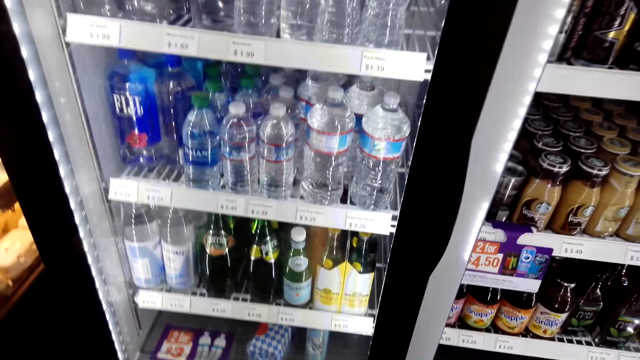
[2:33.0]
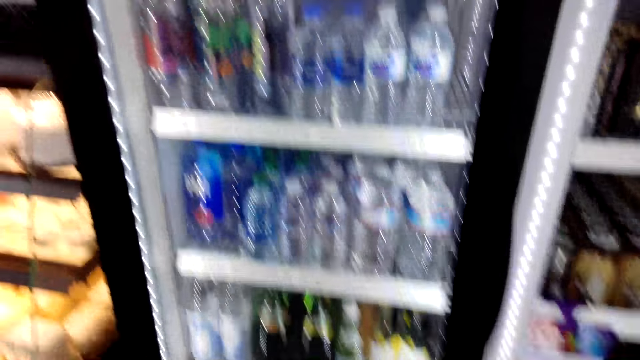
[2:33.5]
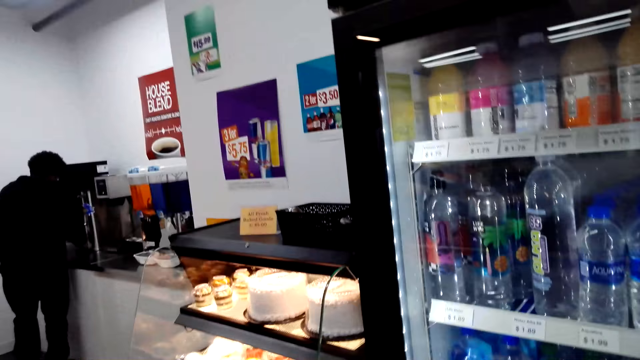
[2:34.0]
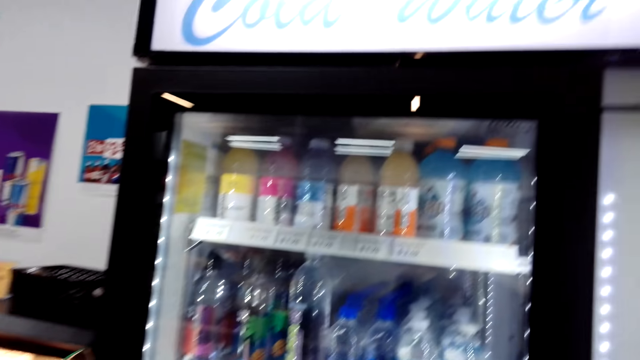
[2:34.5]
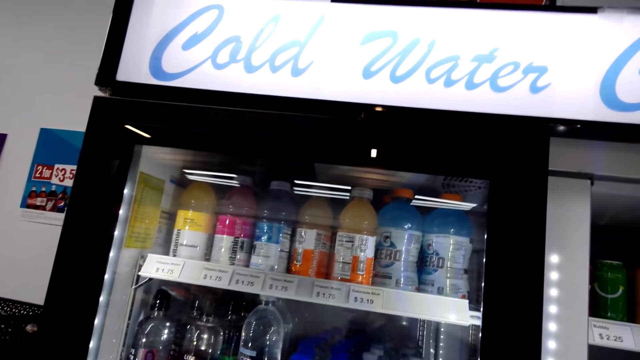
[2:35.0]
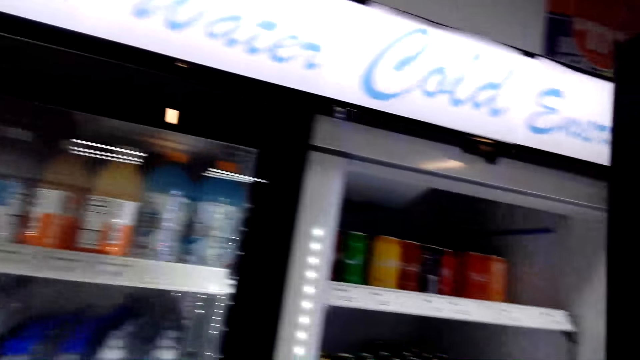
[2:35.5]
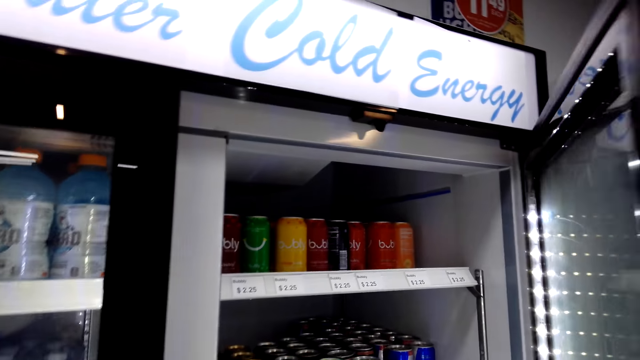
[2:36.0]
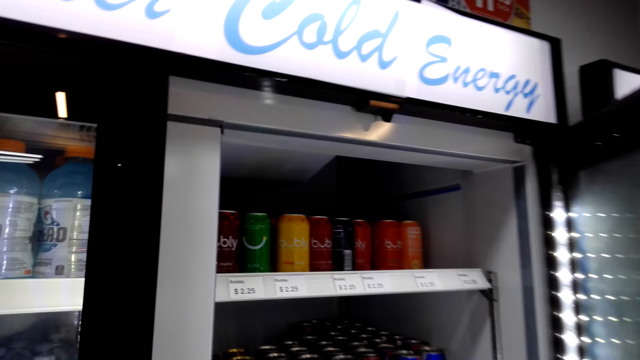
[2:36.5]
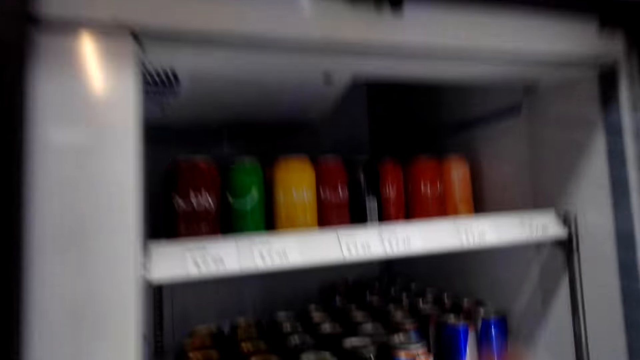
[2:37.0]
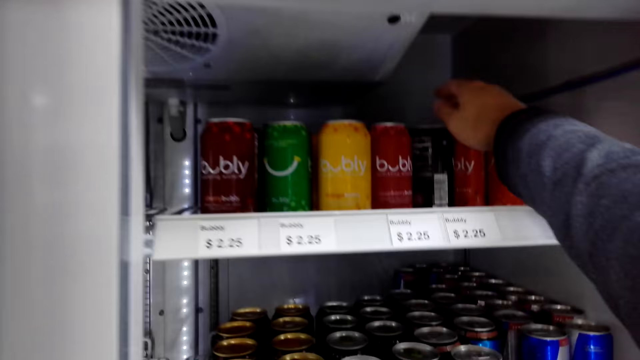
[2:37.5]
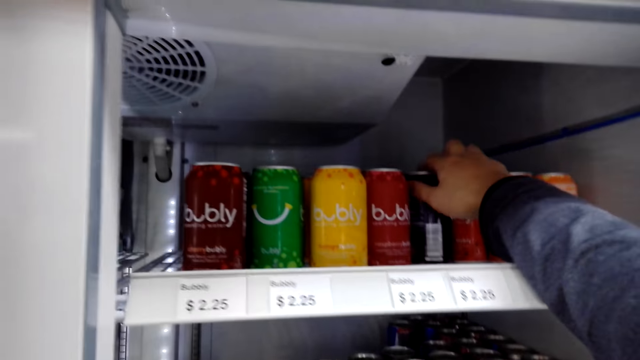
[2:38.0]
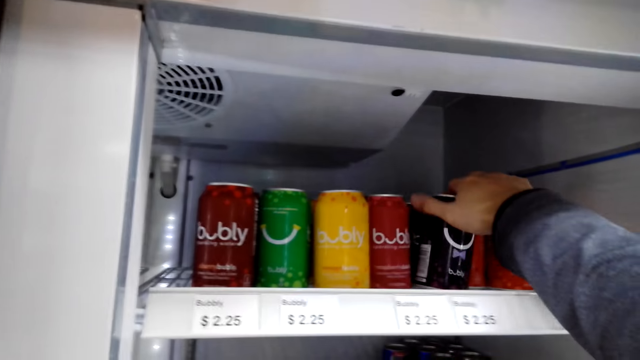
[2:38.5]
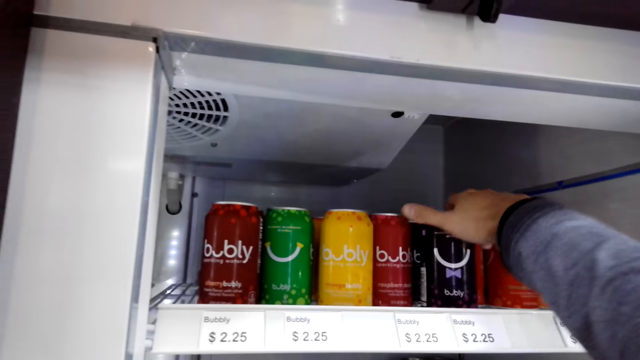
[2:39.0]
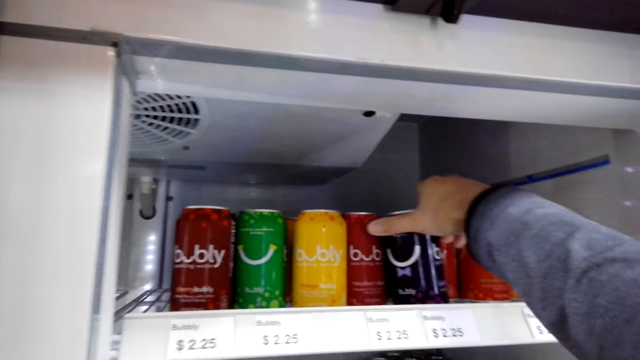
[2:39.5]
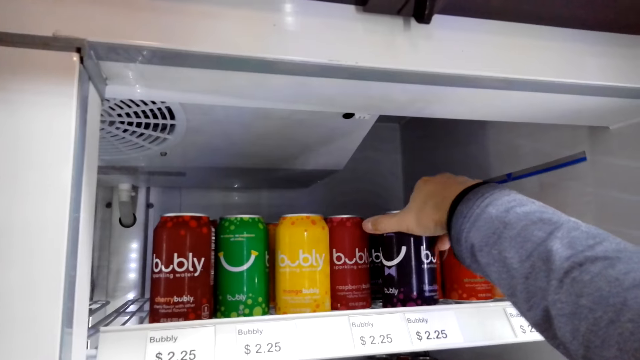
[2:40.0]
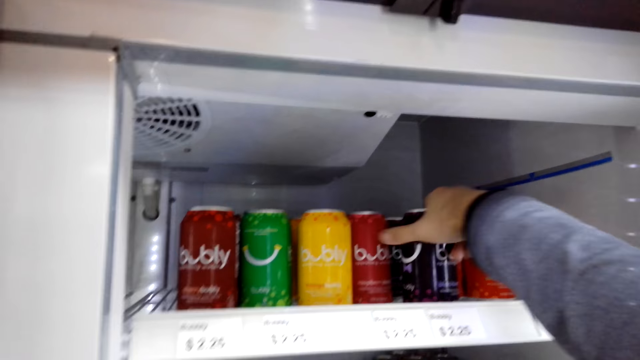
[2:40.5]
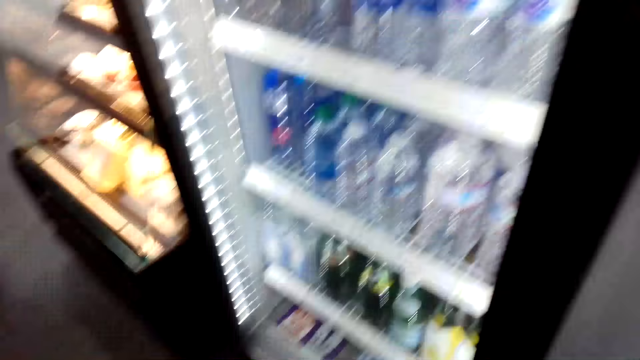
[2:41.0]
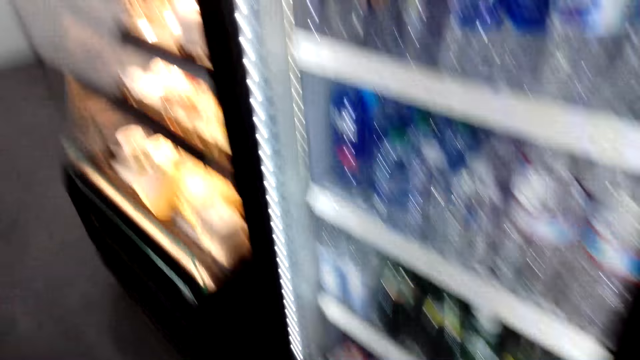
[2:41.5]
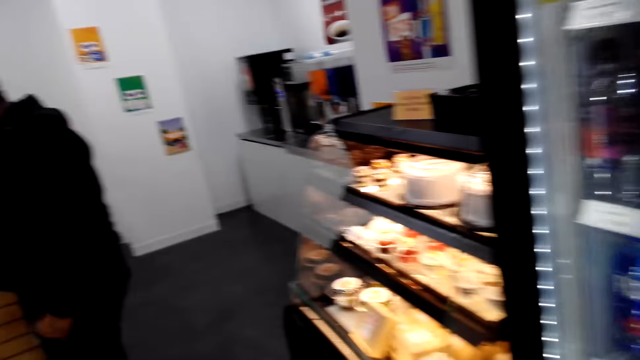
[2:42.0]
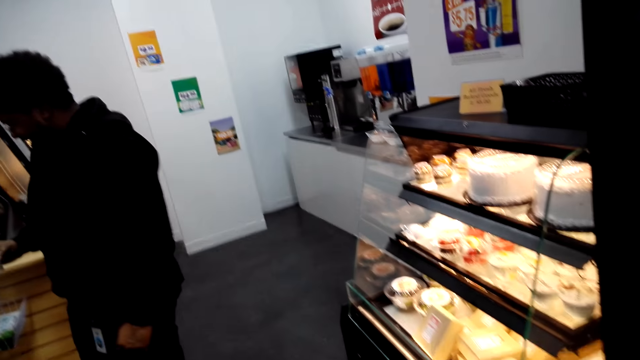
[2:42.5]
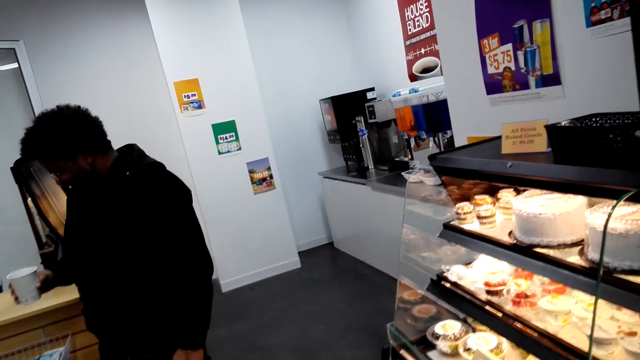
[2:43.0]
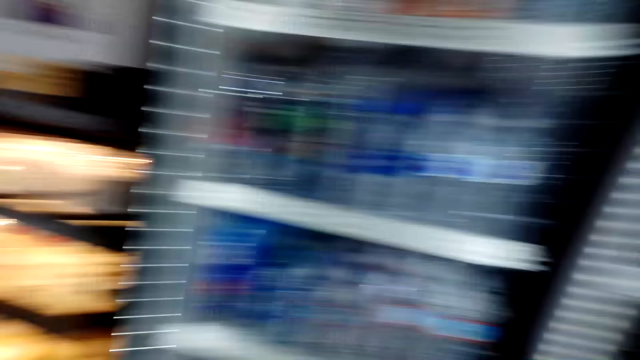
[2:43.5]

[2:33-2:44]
The camera wearer holds the Bubly.

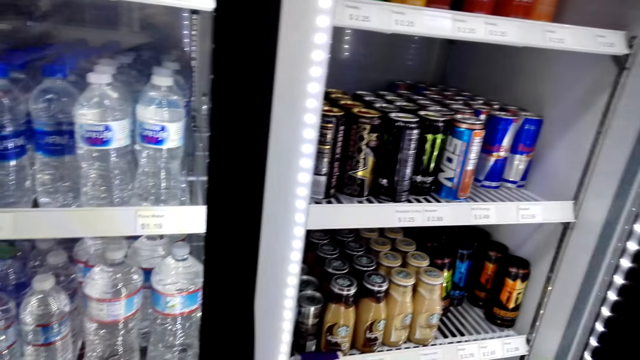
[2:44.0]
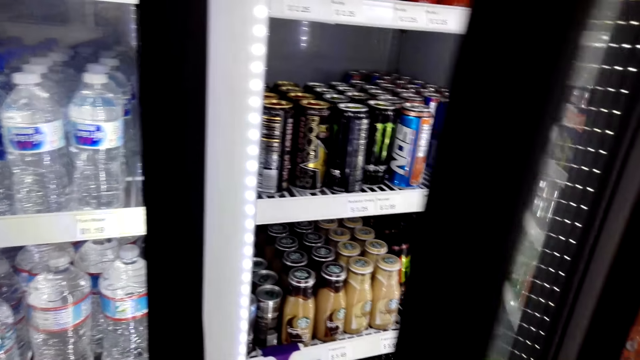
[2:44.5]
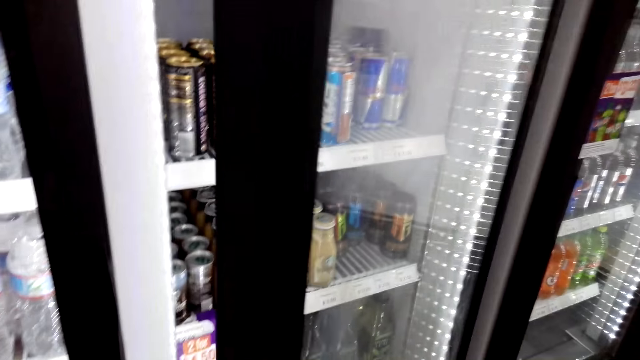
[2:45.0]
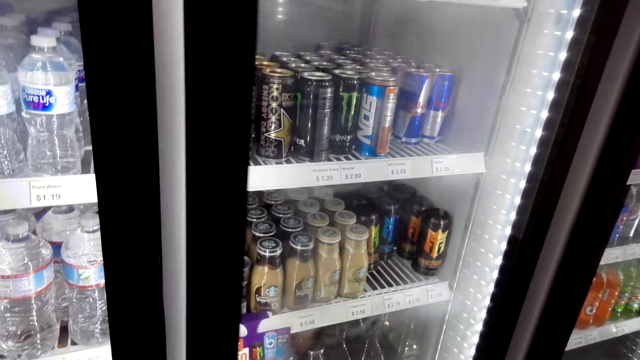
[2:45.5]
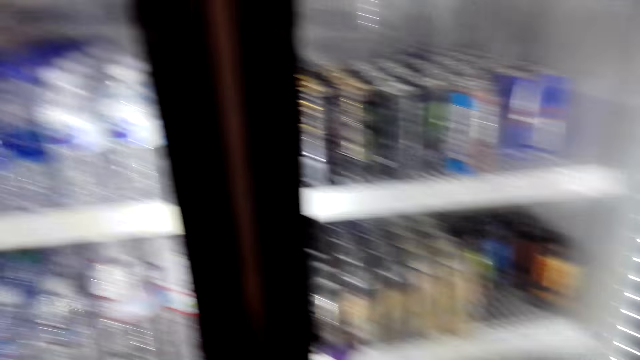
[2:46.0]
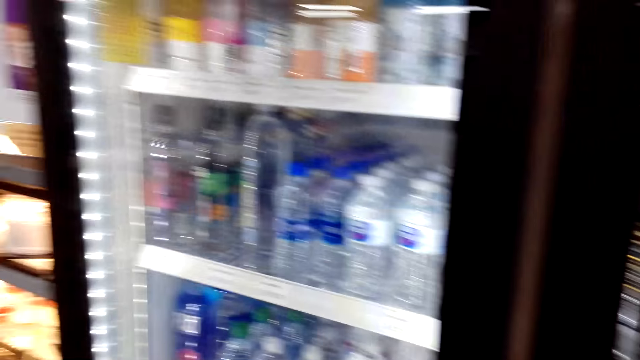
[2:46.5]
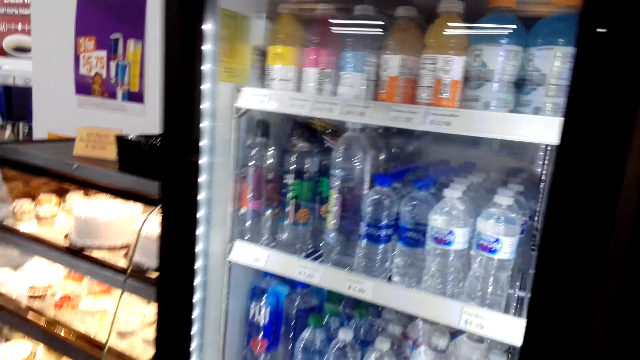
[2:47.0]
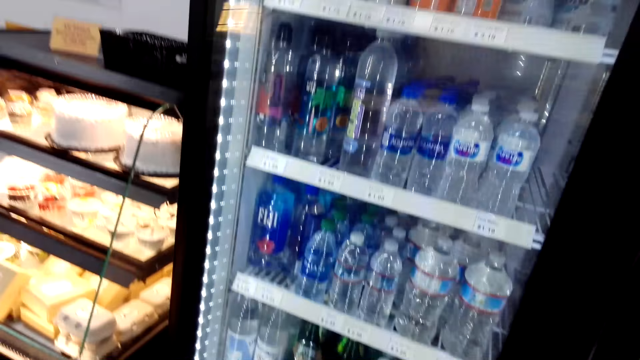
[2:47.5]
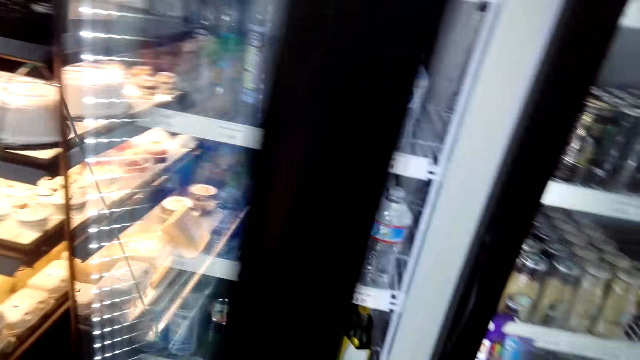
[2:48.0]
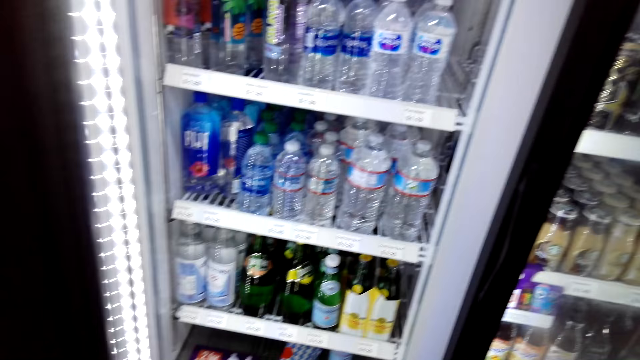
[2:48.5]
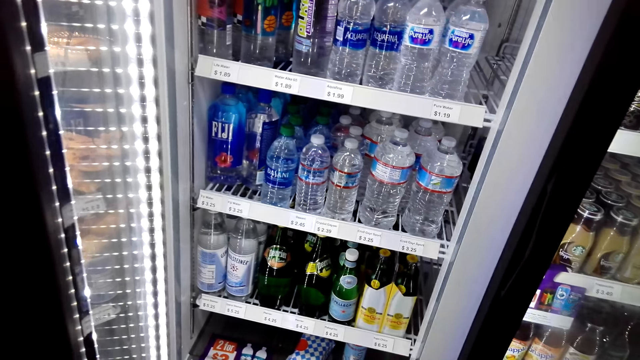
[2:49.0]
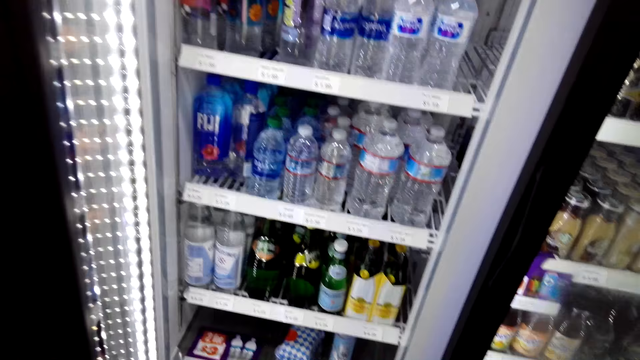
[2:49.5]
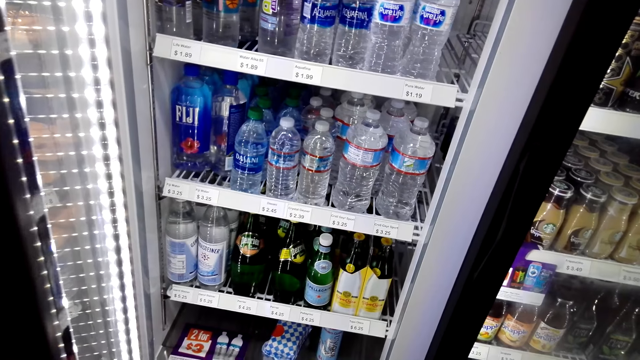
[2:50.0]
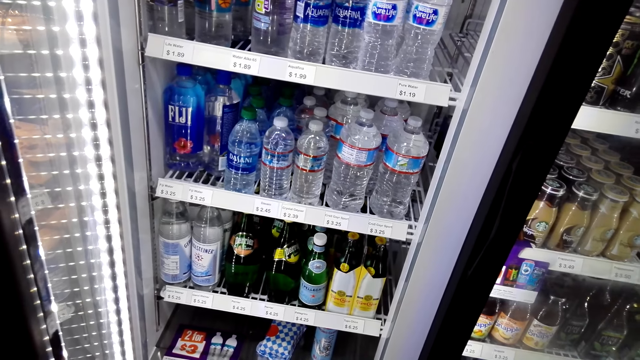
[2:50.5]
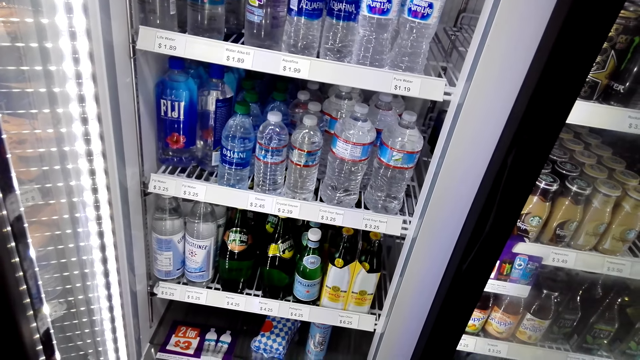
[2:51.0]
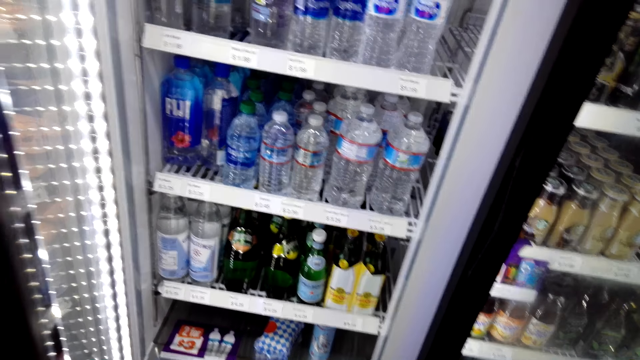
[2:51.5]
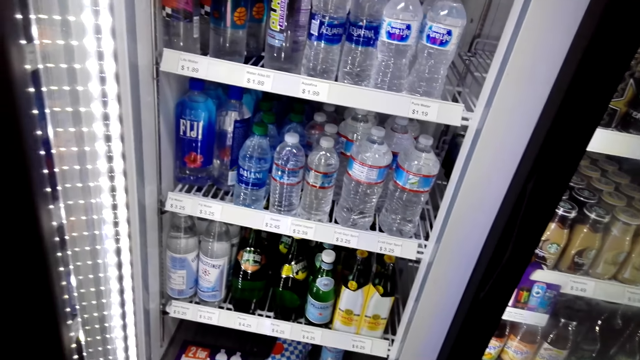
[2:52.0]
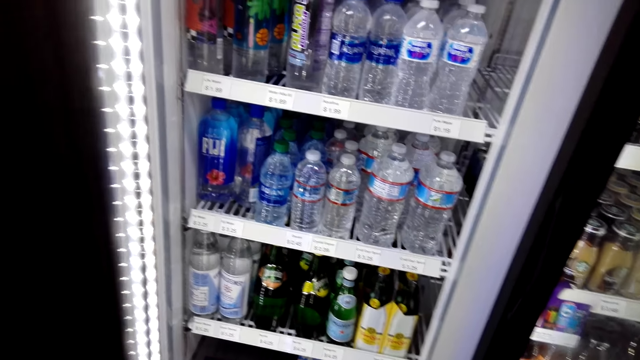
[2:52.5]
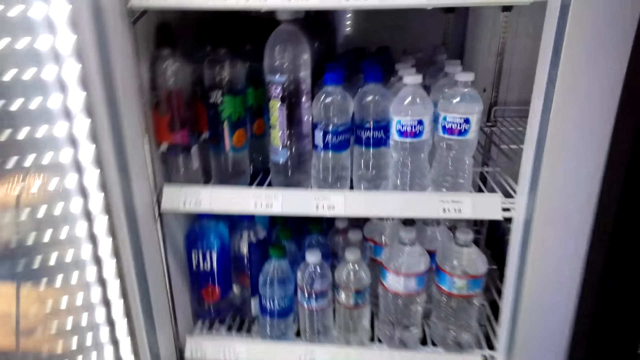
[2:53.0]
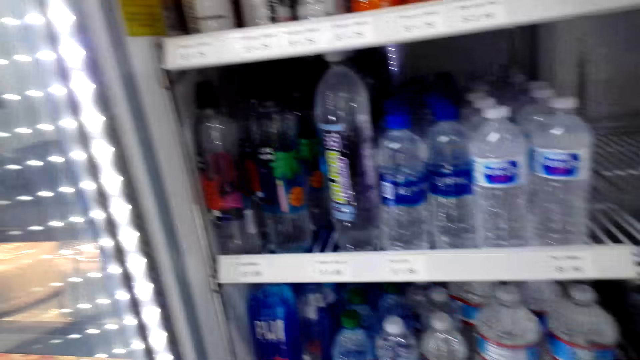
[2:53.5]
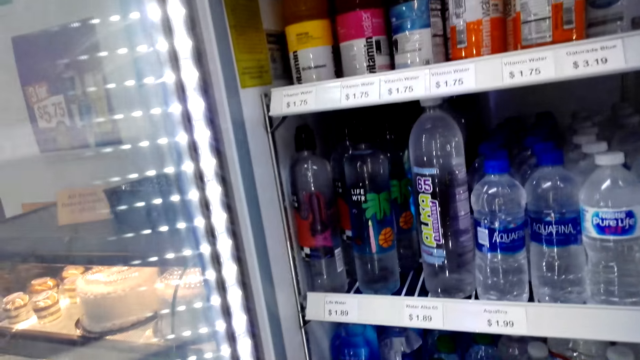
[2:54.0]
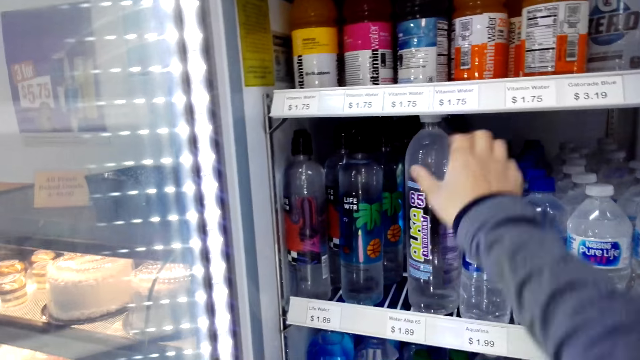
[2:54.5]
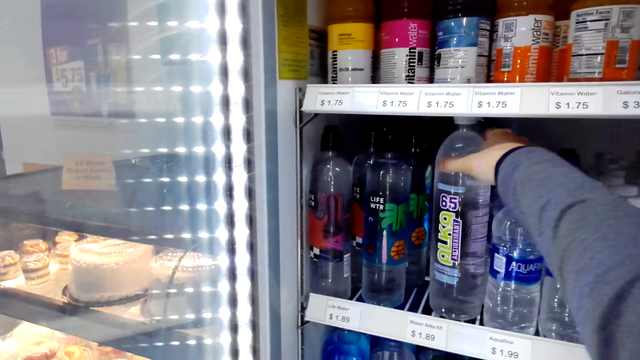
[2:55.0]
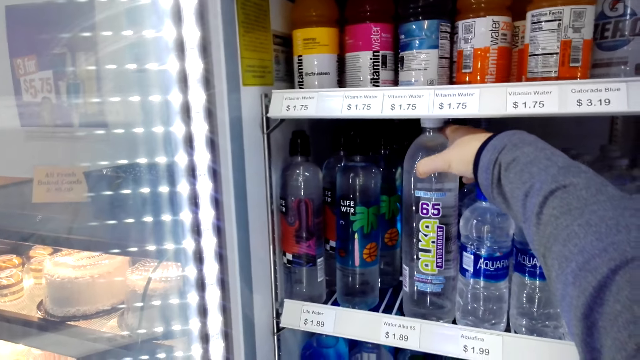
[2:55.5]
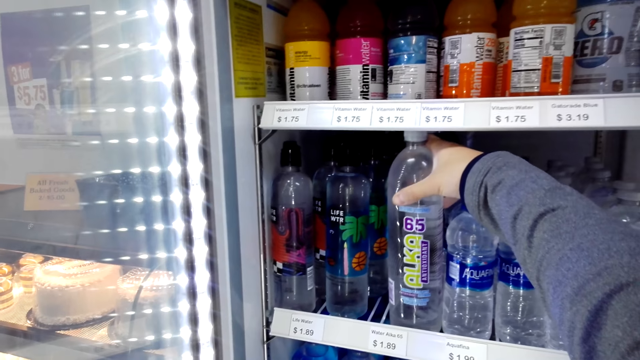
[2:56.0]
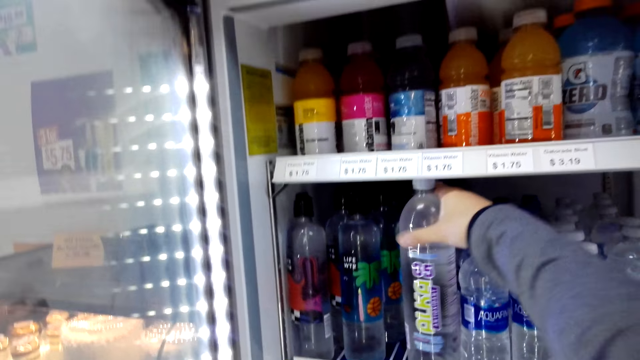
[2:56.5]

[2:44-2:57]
The camera wearer closes the fridge's door. They open the fridge door. They hold the ALKA water. They touch the water bottle.
